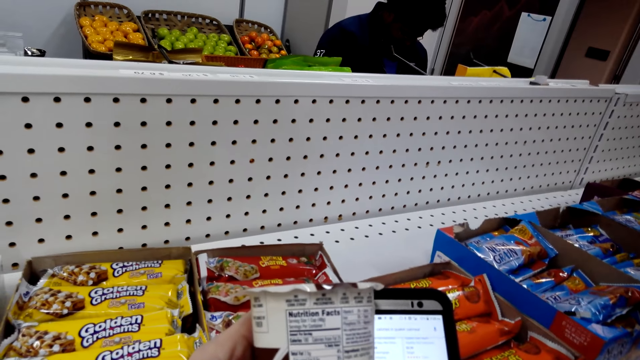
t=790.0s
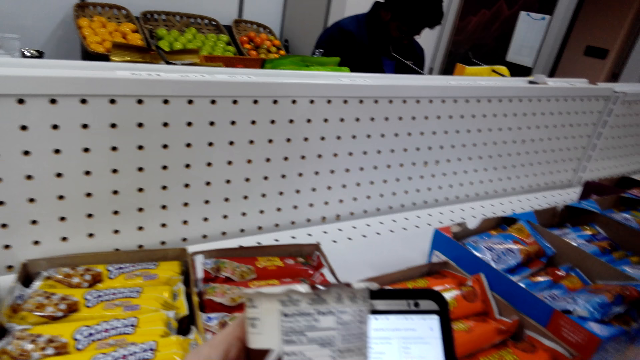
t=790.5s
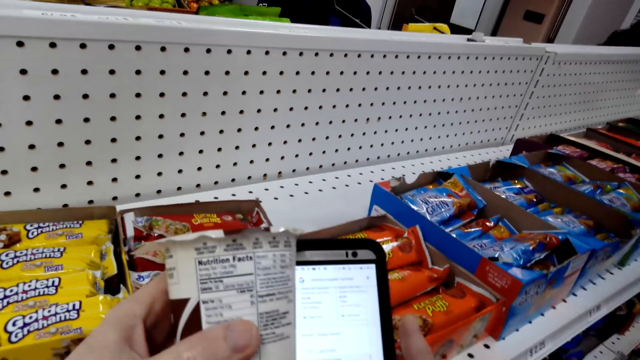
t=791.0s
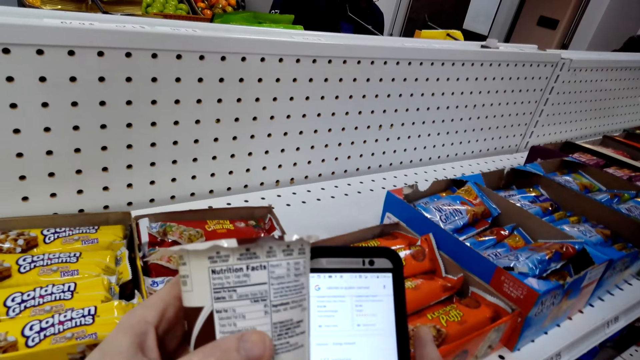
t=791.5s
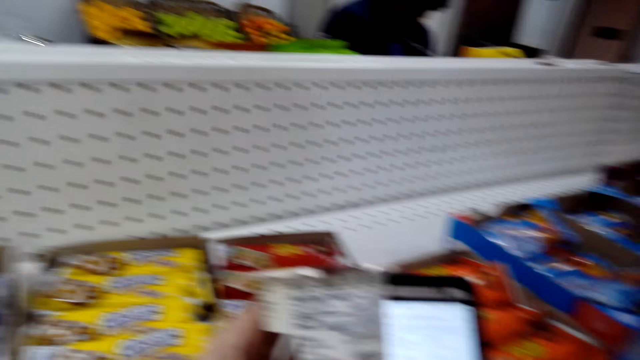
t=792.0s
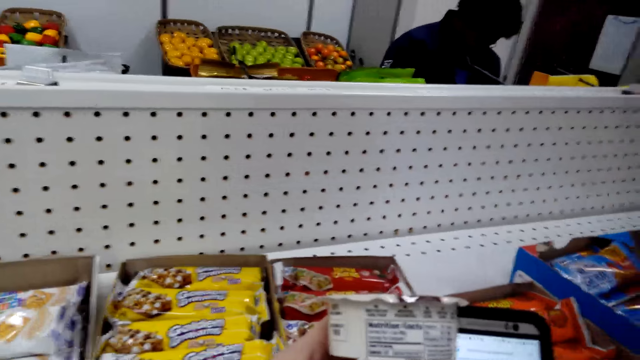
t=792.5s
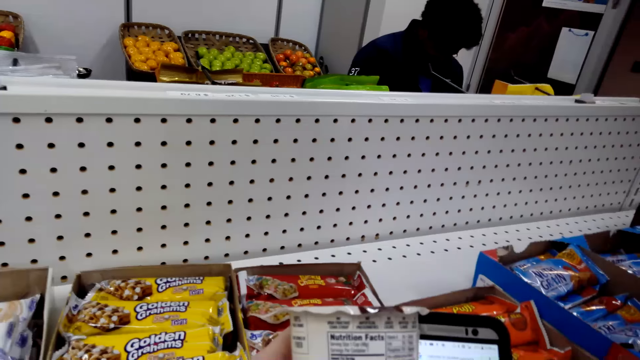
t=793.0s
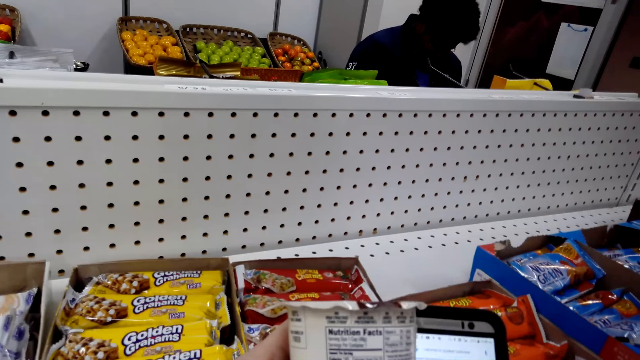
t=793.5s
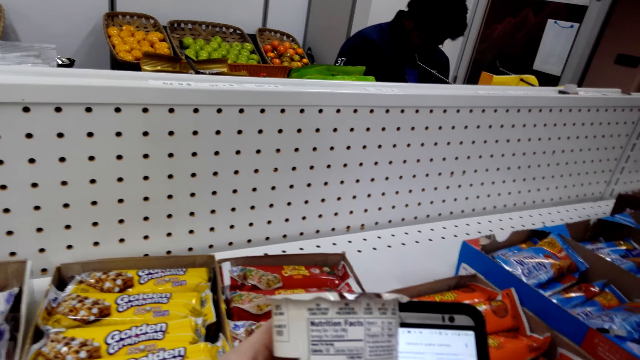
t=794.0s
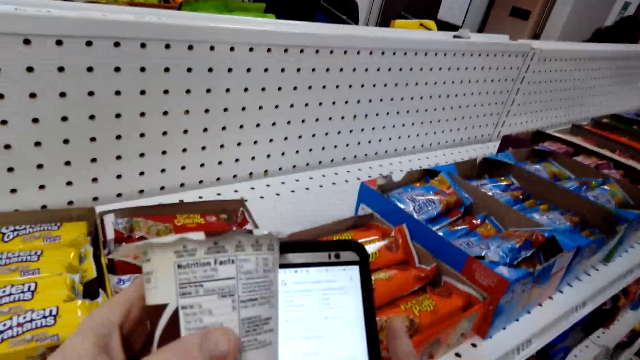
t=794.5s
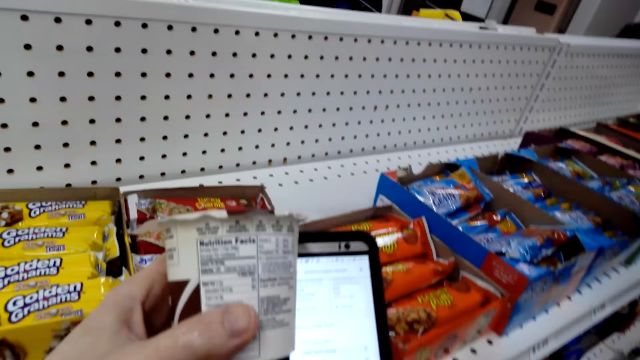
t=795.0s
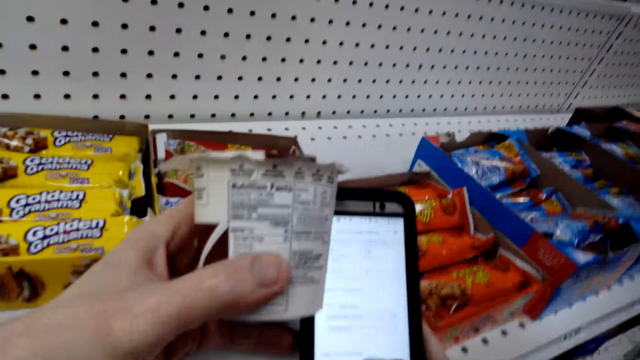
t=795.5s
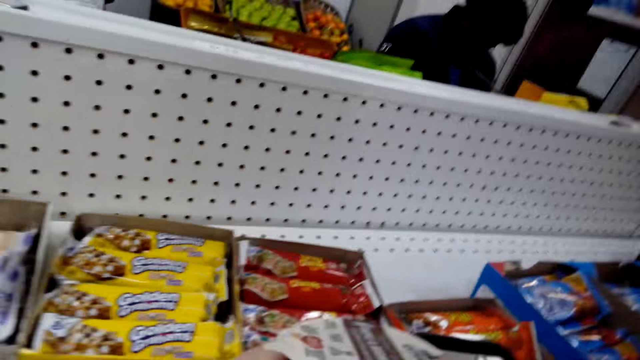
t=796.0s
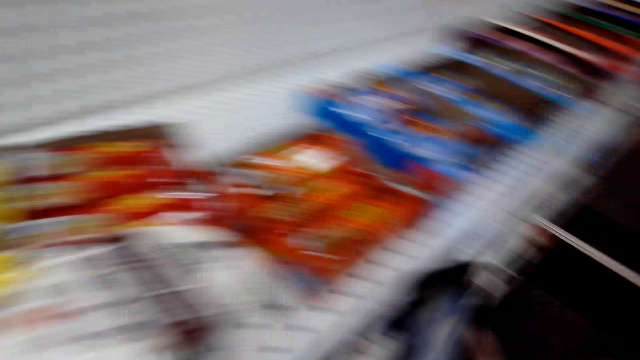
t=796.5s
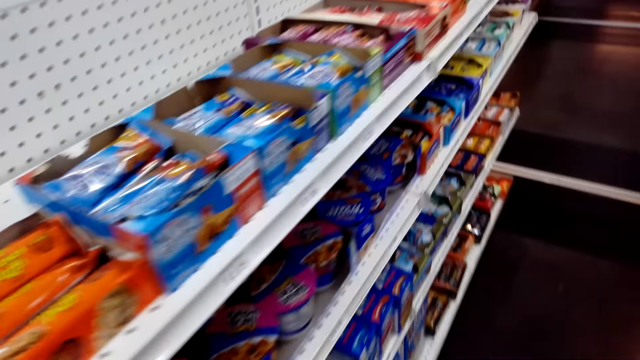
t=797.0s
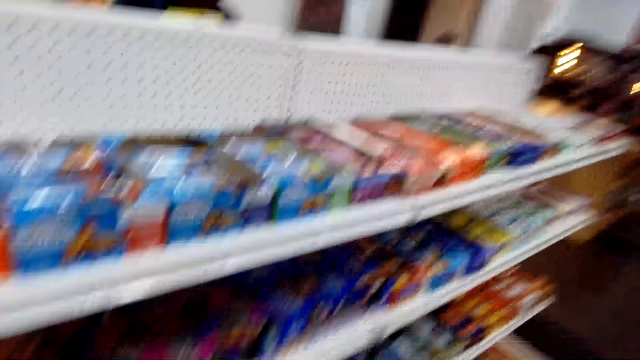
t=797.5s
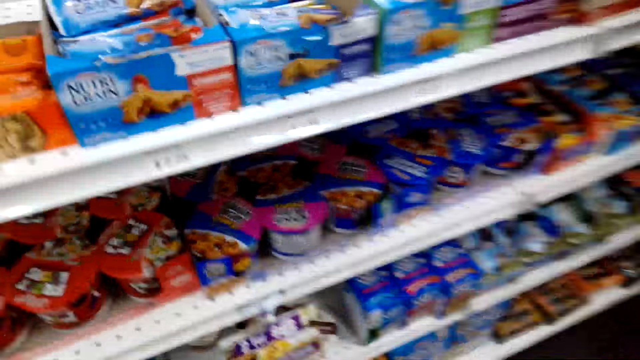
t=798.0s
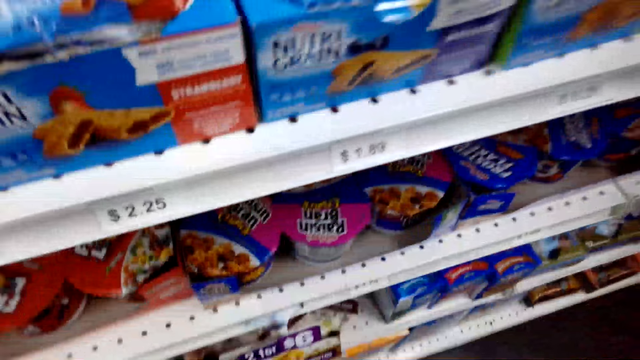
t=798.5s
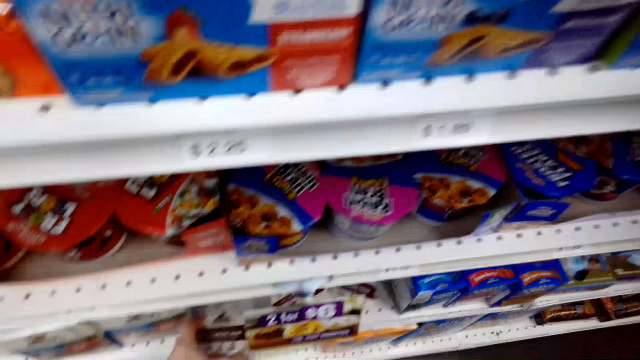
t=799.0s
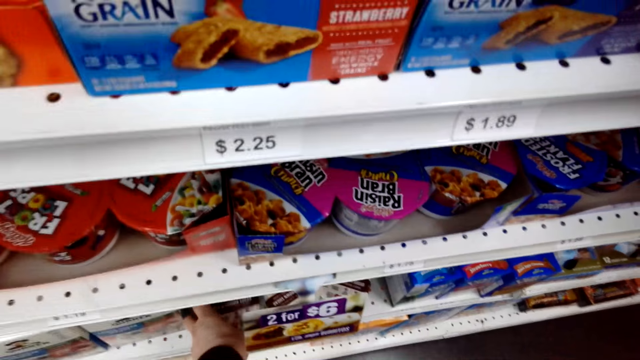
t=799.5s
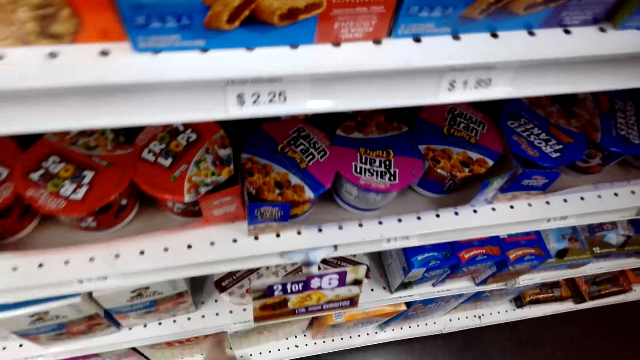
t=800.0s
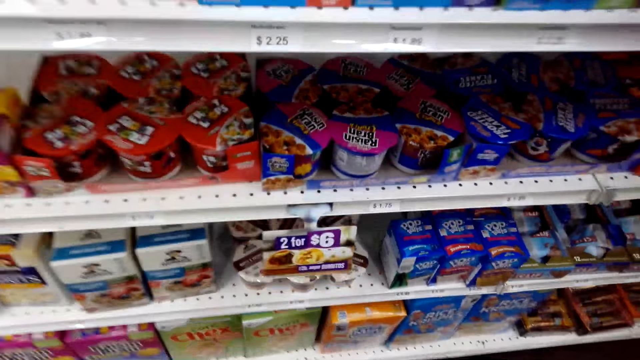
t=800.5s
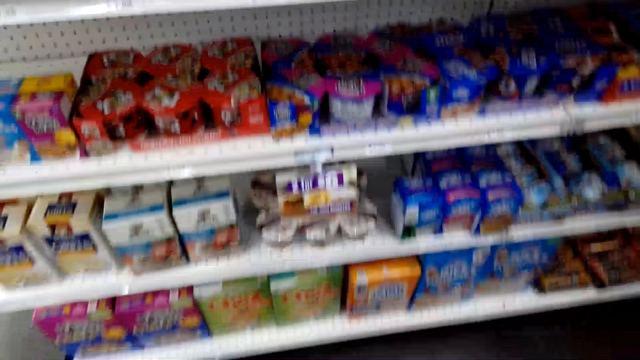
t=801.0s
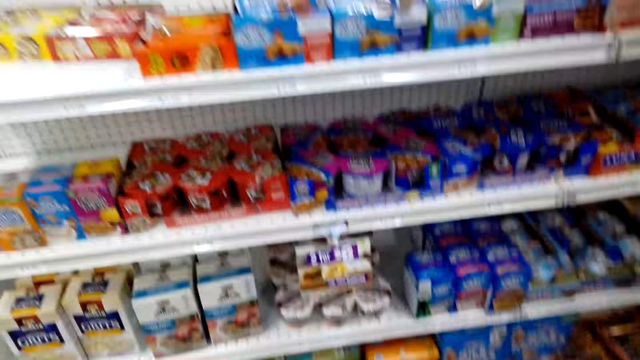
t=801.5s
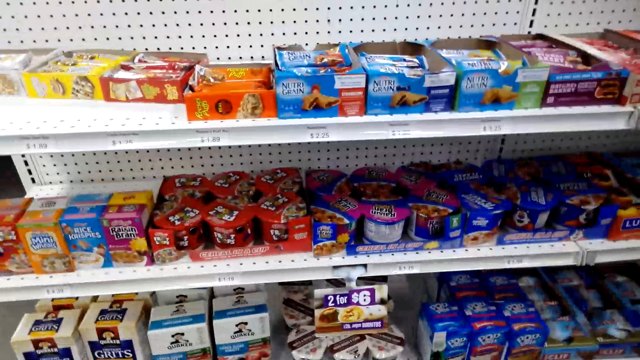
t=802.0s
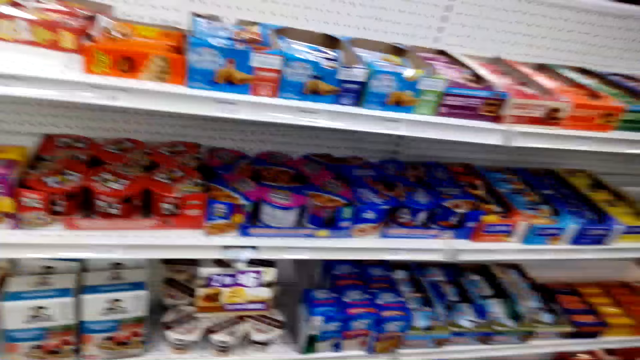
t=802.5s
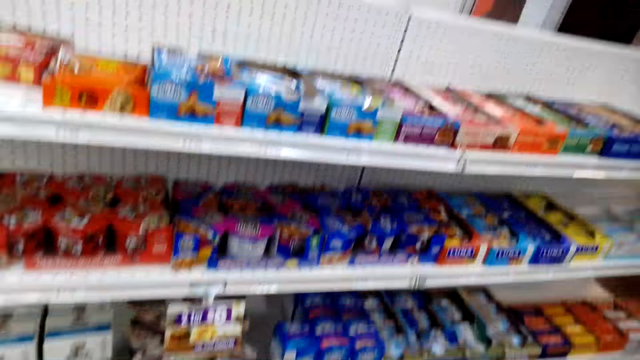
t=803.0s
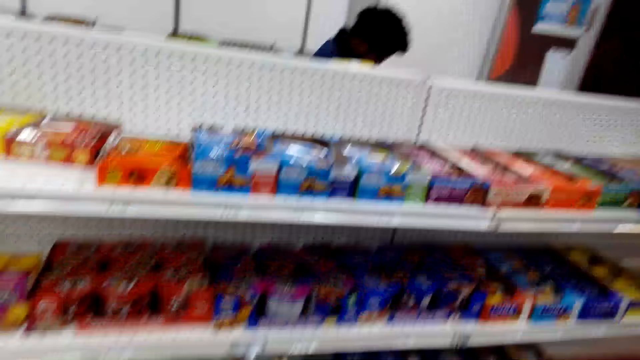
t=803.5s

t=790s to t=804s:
The camera wearer stares at a phone. They stare at maple and brown sugar oatmeal. They operate the phone. They look around. They put back the QUAKER tin. They drop the maple and brown sugar oatmeal. They look around.

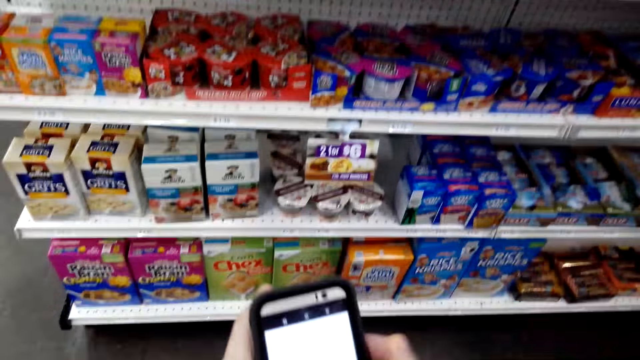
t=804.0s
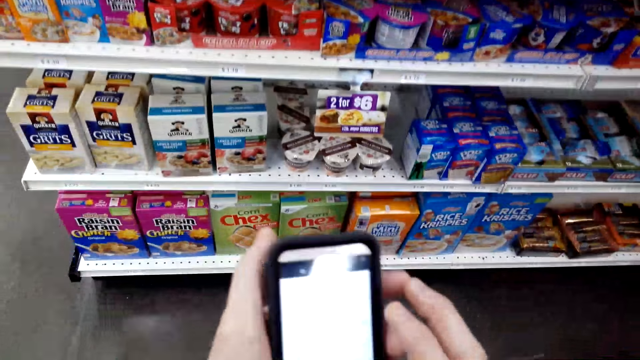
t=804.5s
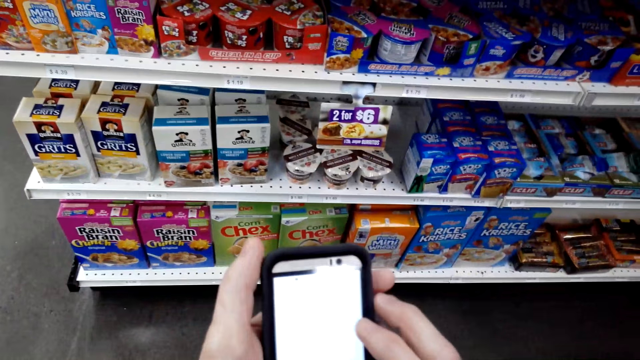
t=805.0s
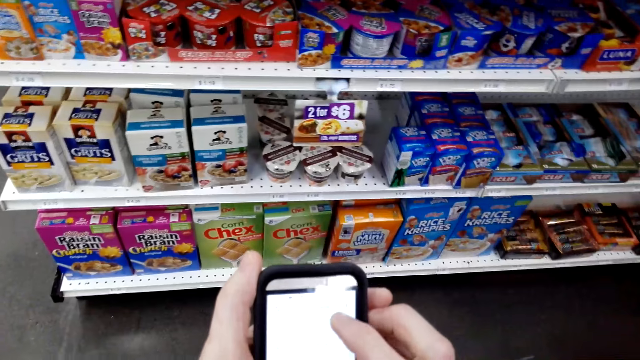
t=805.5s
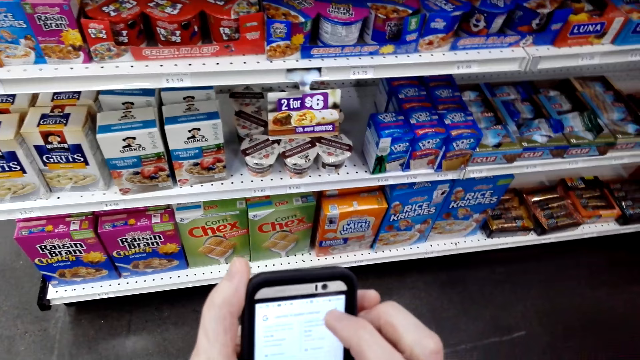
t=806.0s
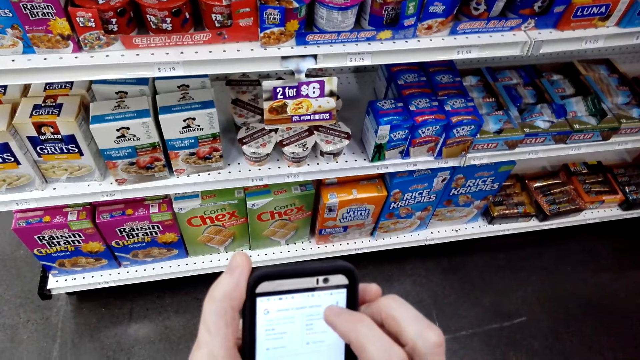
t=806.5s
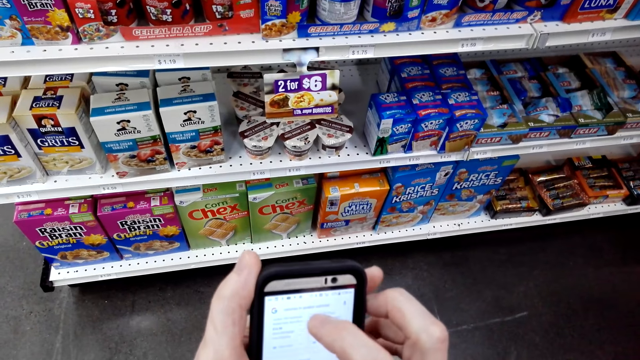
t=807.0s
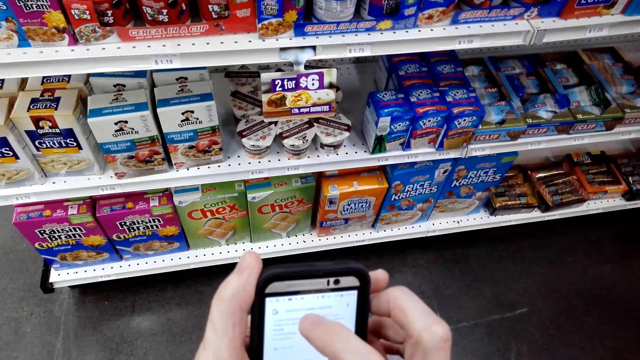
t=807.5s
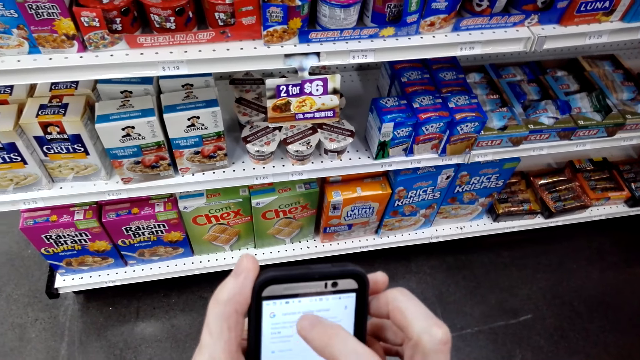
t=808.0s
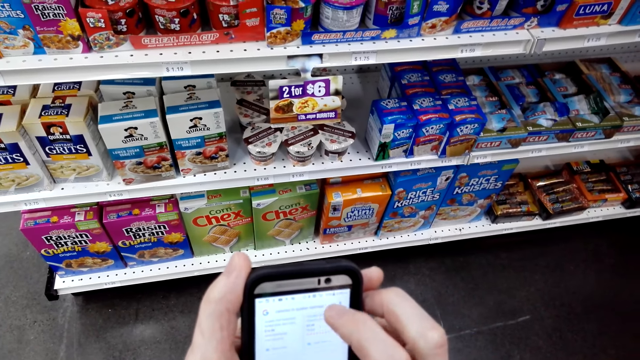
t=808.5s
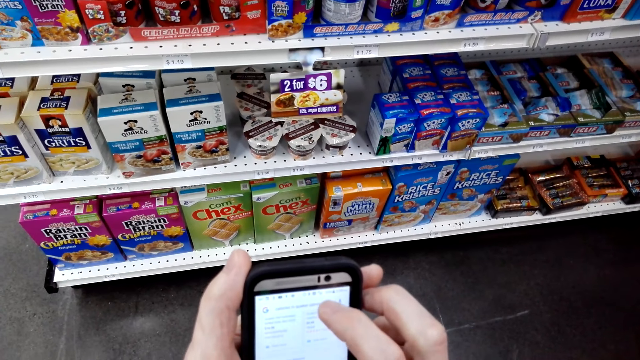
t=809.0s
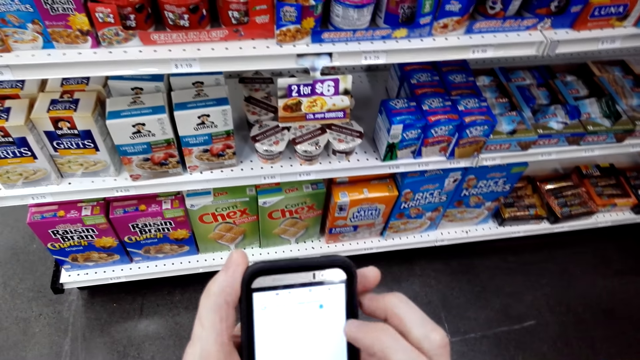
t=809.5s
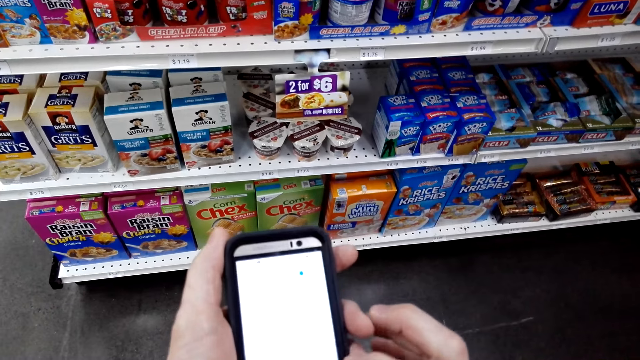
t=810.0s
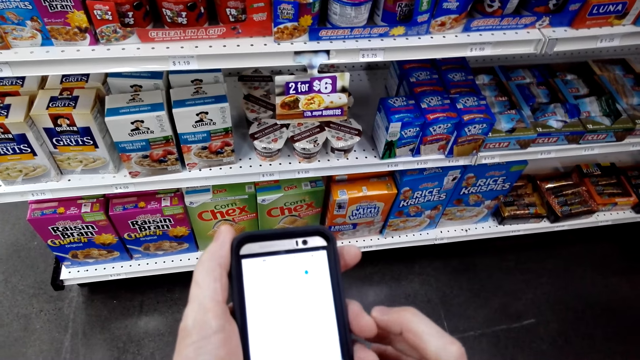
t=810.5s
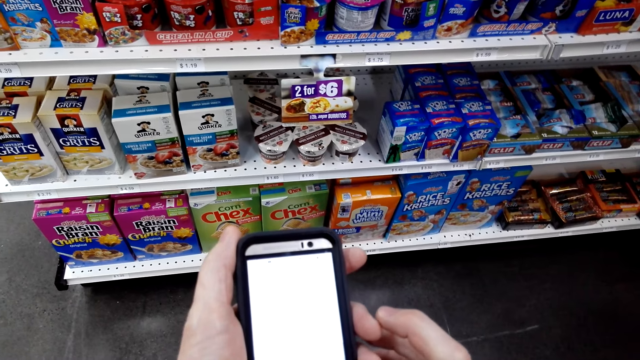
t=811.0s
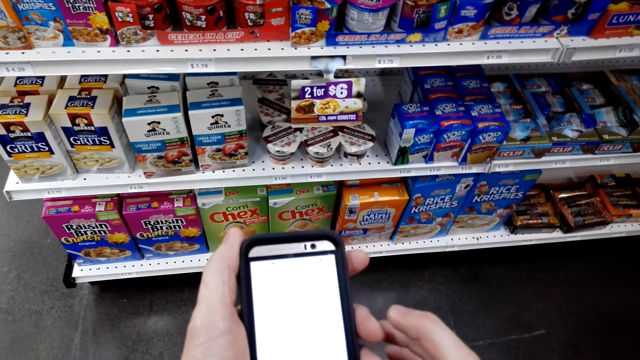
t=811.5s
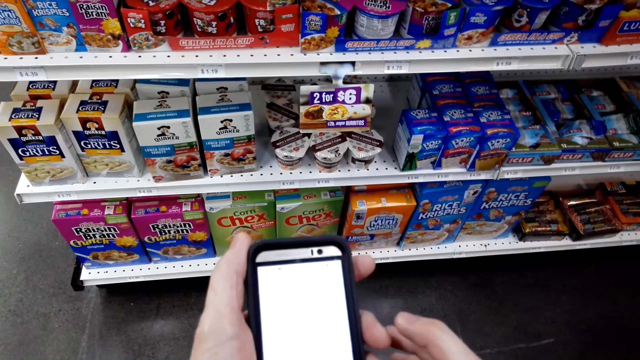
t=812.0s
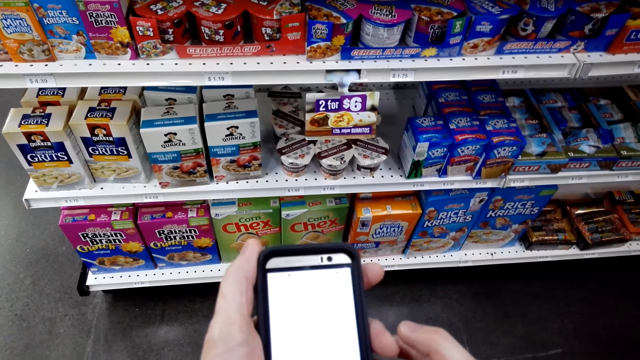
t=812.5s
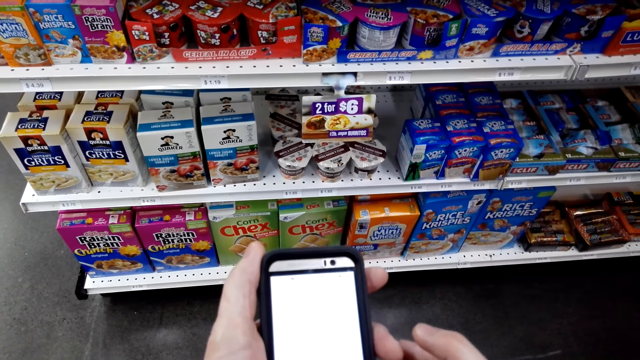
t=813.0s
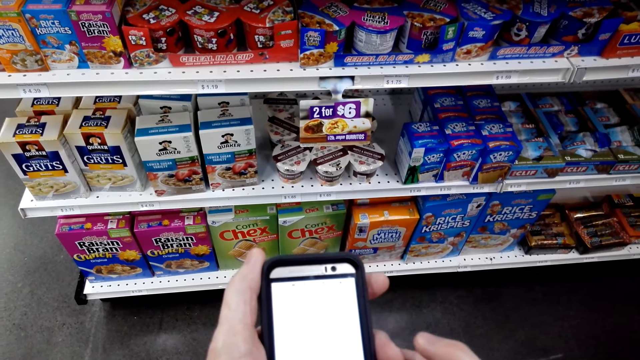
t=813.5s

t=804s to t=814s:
The camera wearer operates the phone.
